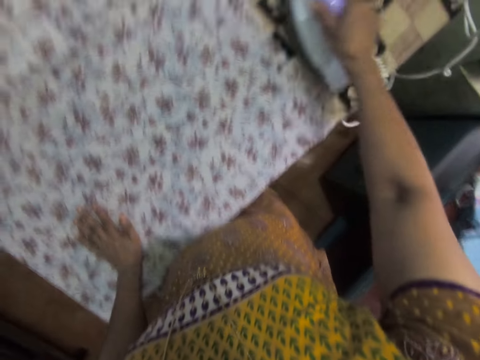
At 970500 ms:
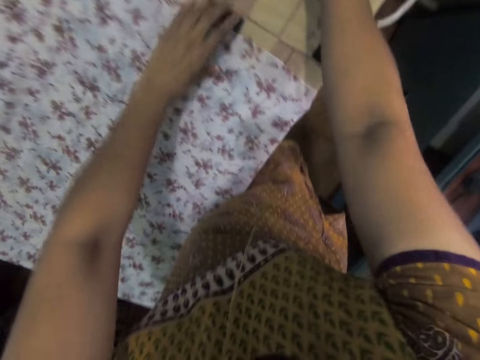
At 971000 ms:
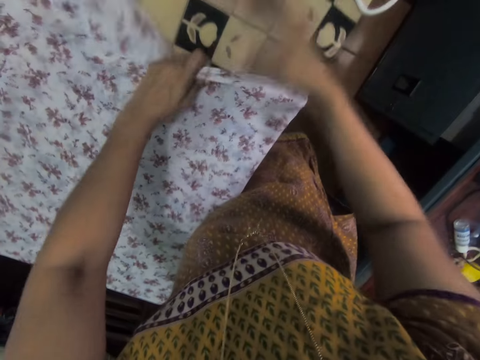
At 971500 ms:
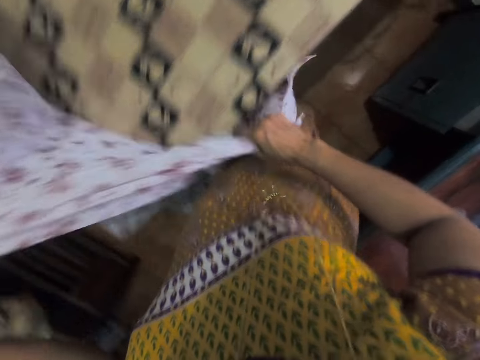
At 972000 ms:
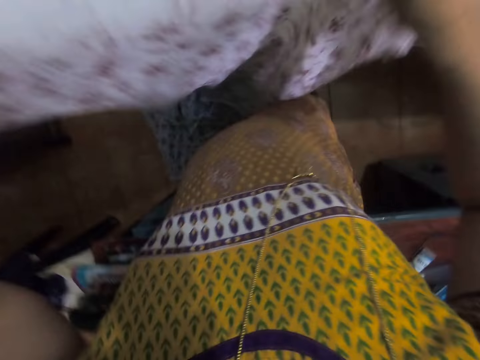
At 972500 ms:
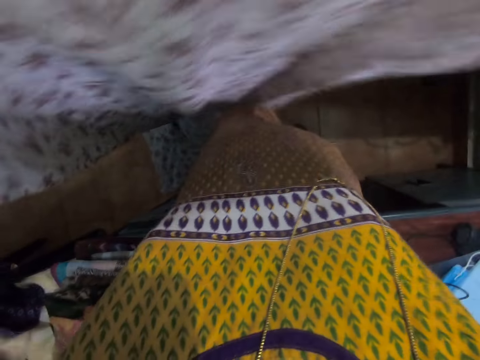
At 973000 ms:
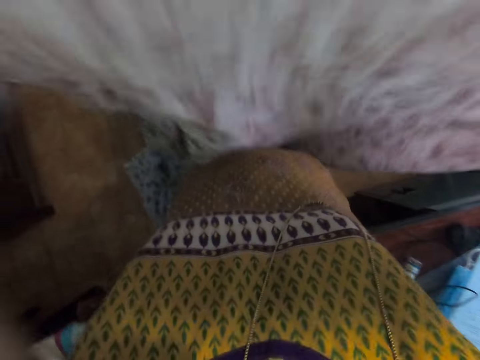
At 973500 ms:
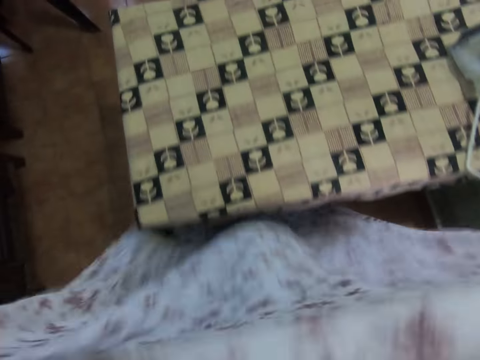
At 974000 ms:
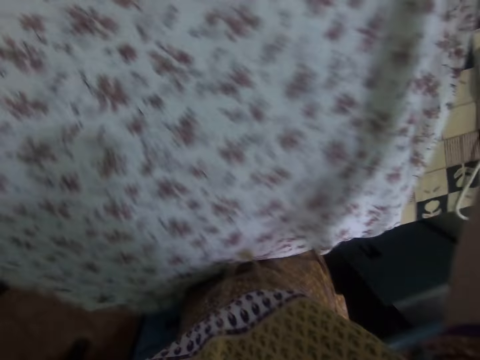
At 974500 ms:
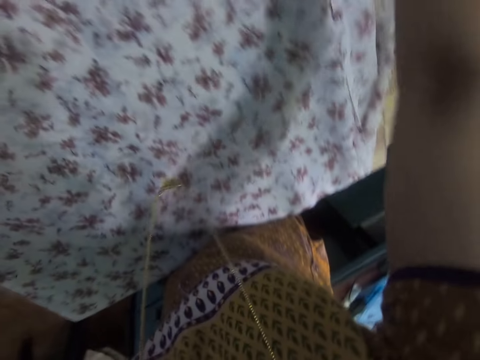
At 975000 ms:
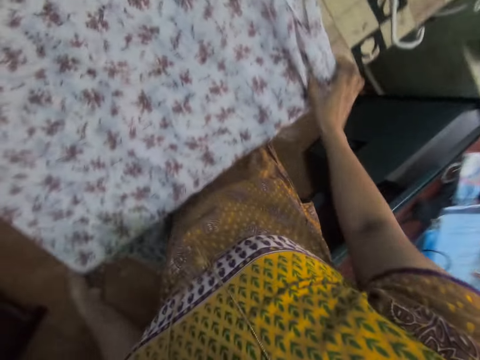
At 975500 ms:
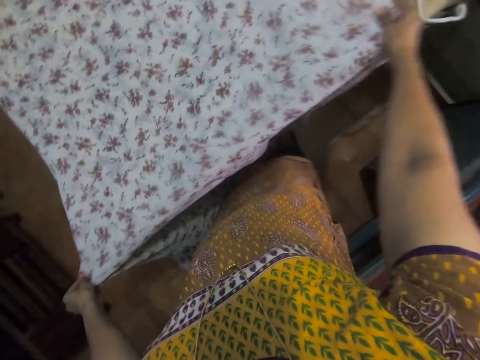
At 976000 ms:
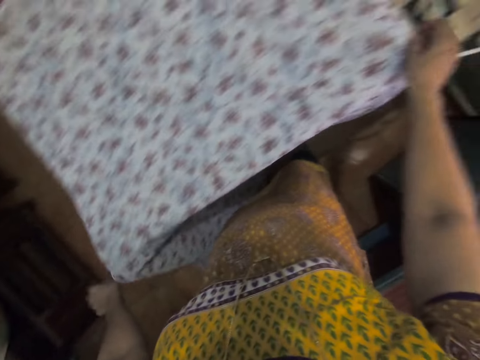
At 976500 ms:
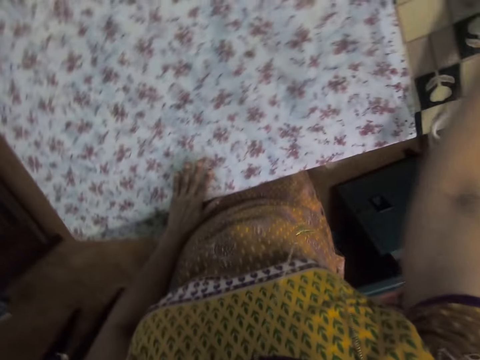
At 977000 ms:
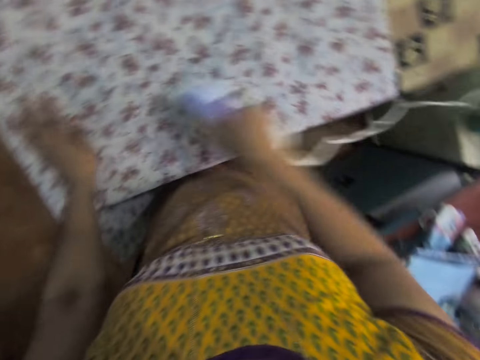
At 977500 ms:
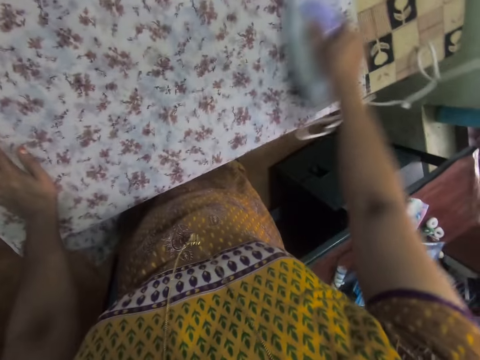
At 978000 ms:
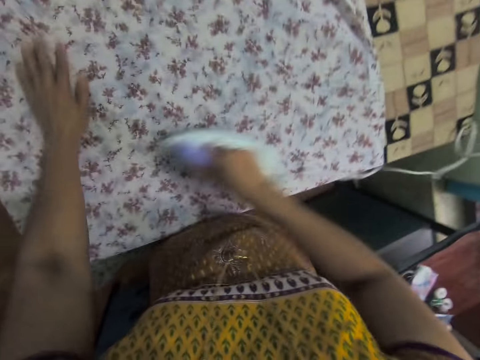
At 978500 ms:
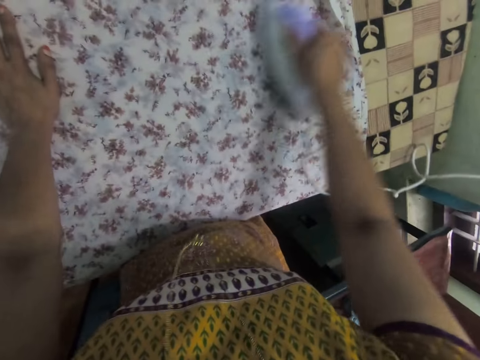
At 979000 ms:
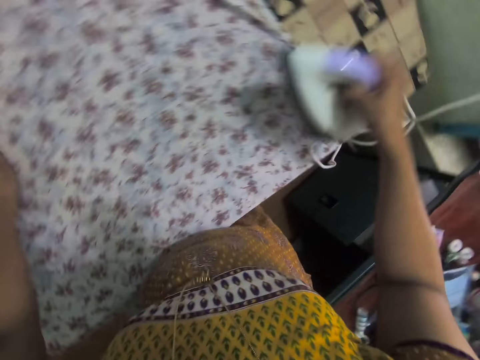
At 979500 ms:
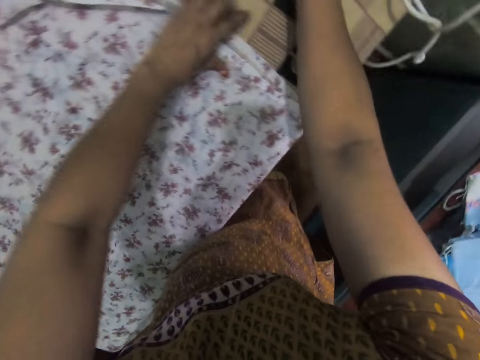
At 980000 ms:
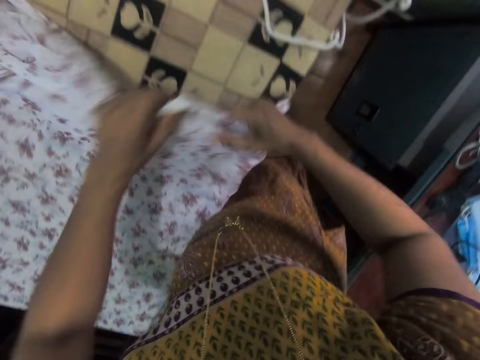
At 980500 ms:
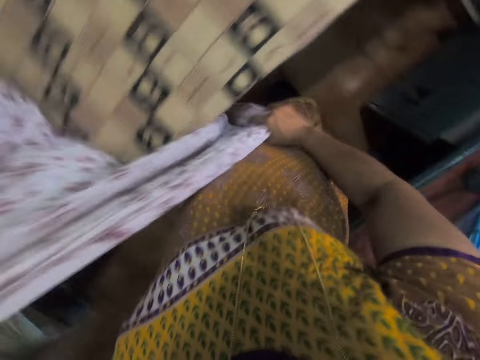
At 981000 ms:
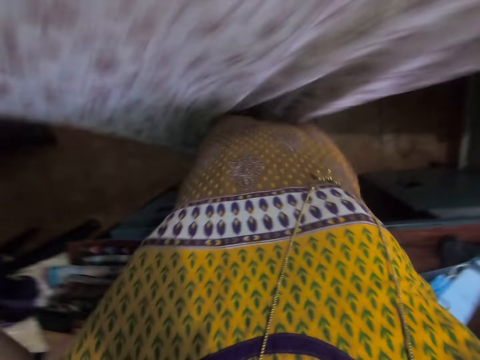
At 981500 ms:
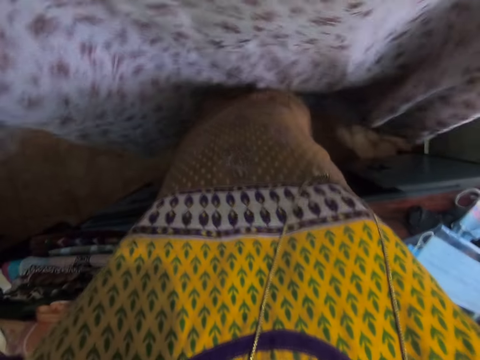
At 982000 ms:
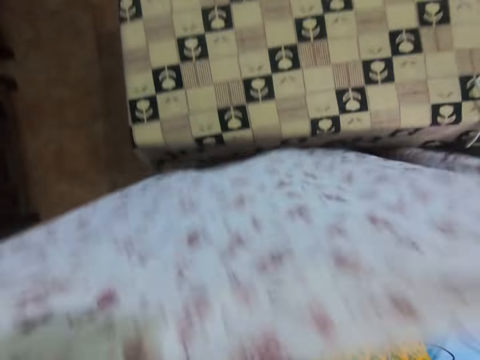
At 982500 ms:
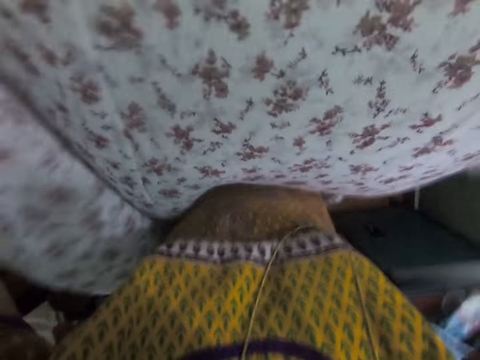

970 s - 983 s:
The camera wearer puts the iron box on the table. They take a cloth on the table. They raise the cloth with both hands. They put the cloth on the table. They fold the cloth. They adjust the cloth. They take the iron box on the table. They iron the cloth with the iron box. They put the iron box on the table. They fold the cloth. They take a cloth on the table. They raise the cloth with both hands.

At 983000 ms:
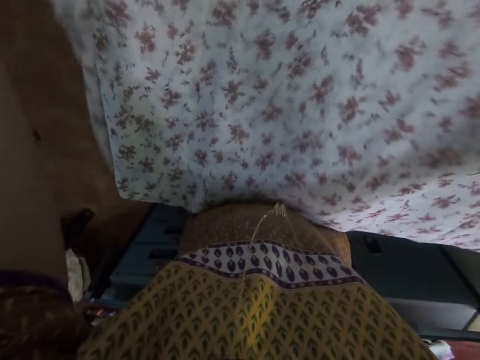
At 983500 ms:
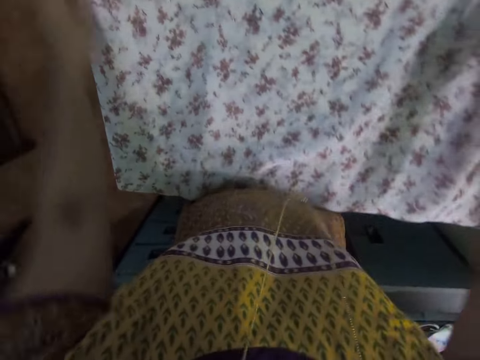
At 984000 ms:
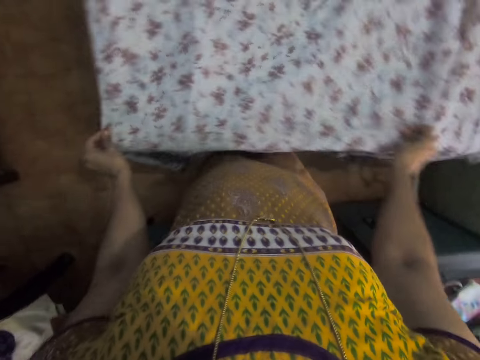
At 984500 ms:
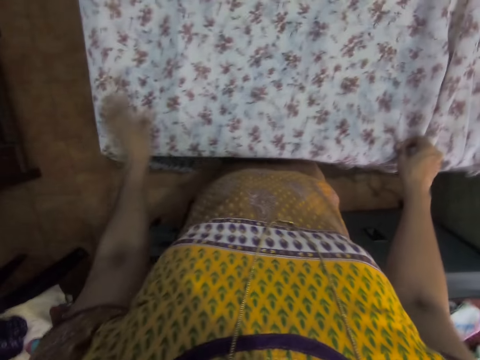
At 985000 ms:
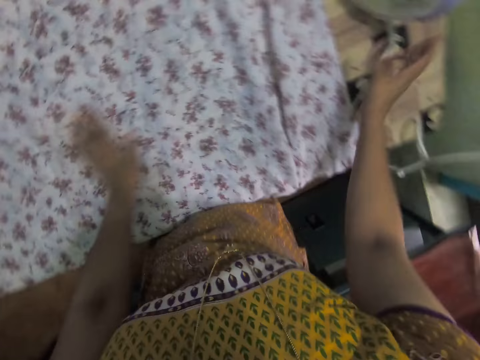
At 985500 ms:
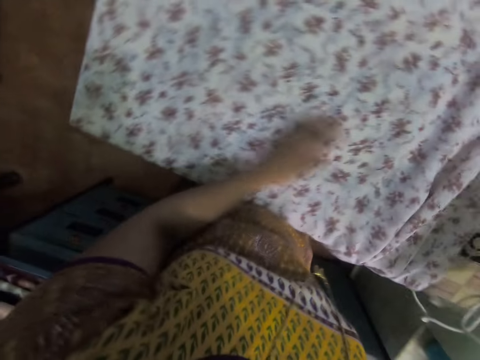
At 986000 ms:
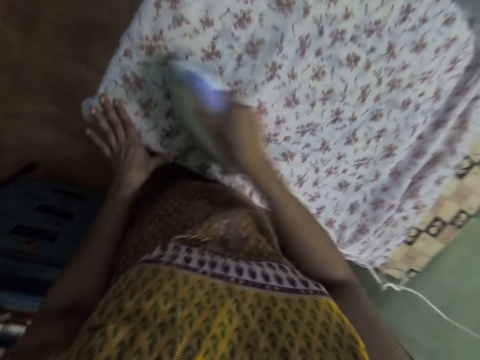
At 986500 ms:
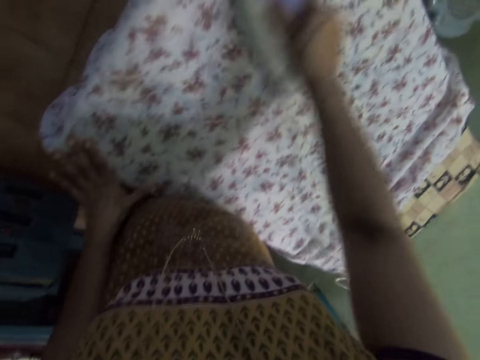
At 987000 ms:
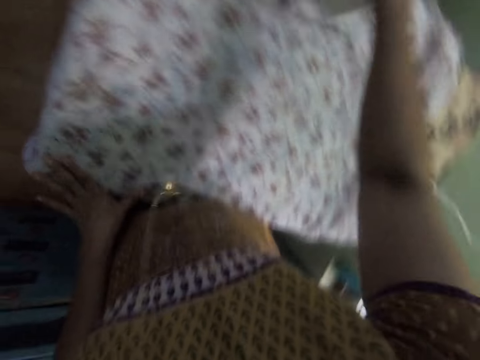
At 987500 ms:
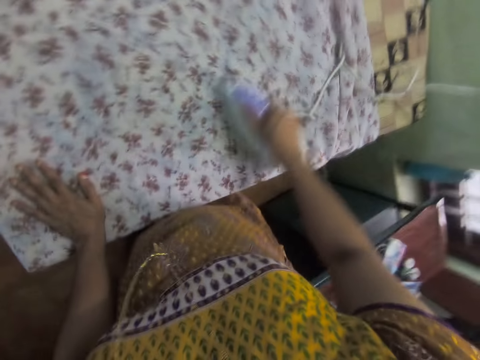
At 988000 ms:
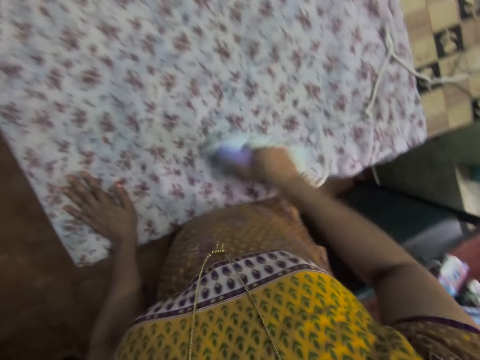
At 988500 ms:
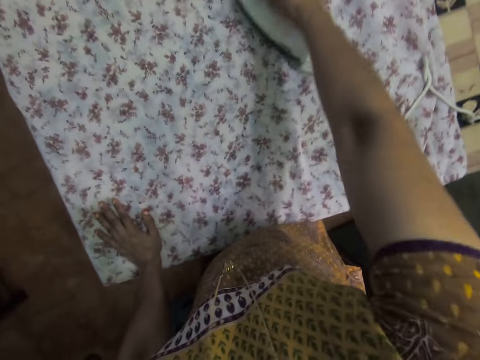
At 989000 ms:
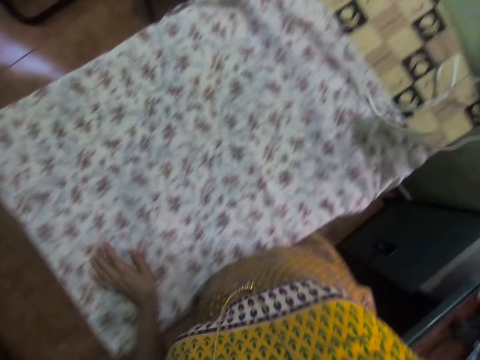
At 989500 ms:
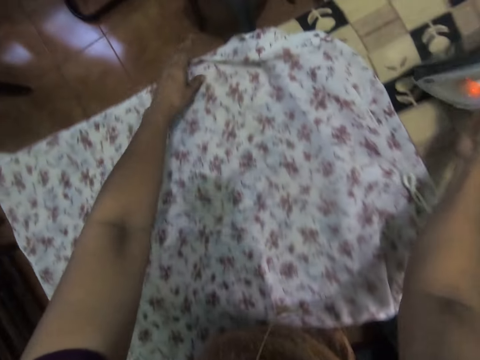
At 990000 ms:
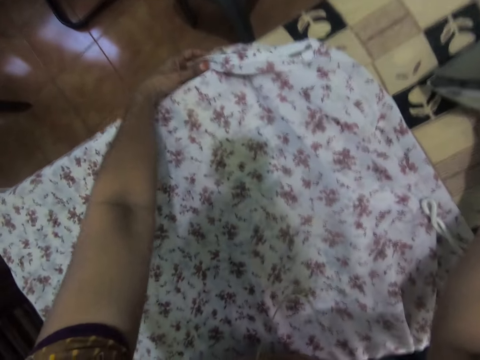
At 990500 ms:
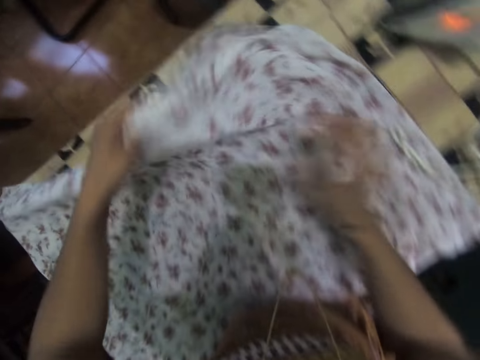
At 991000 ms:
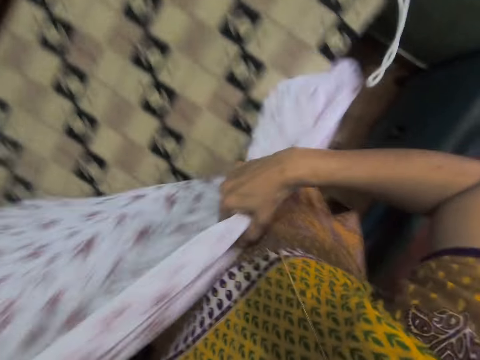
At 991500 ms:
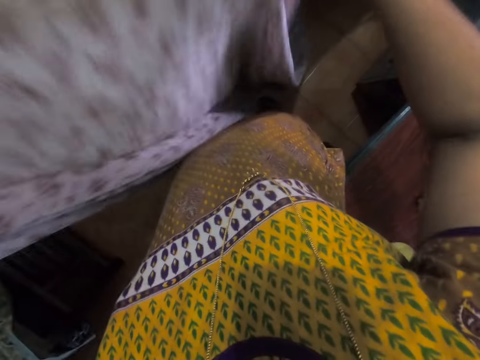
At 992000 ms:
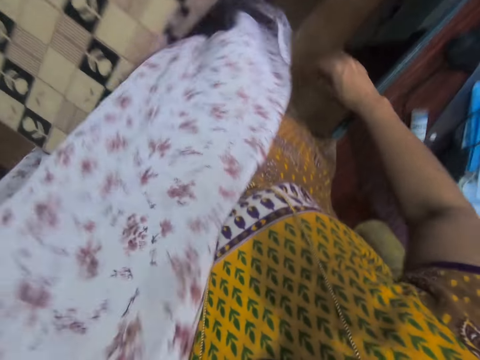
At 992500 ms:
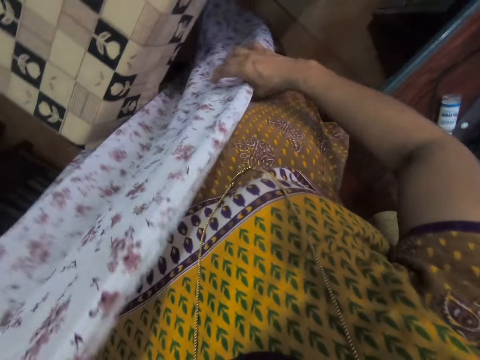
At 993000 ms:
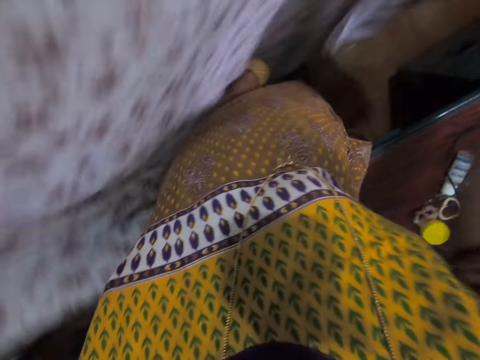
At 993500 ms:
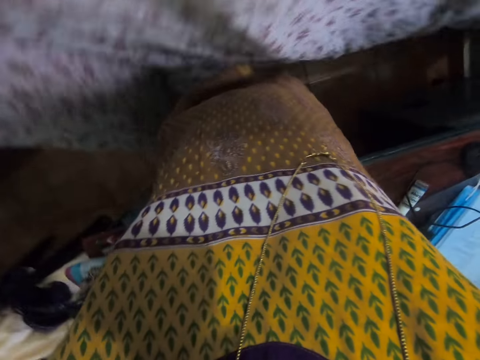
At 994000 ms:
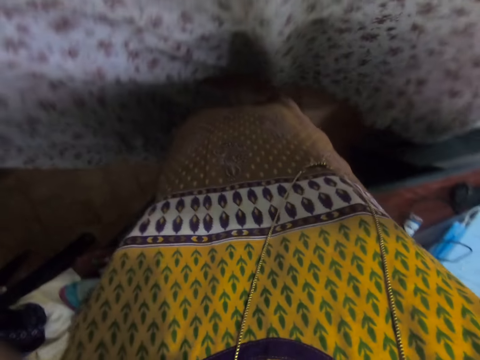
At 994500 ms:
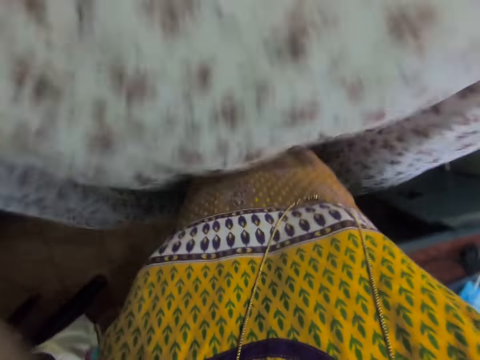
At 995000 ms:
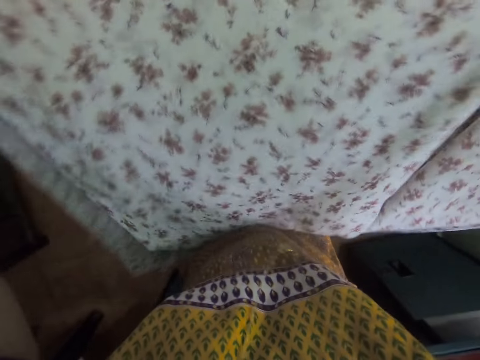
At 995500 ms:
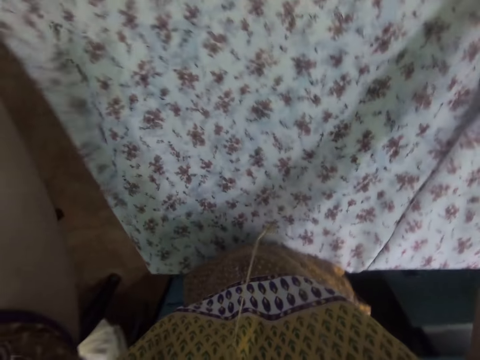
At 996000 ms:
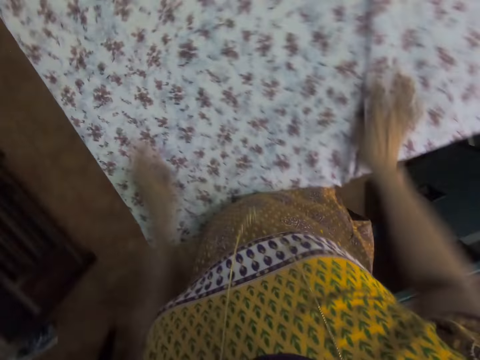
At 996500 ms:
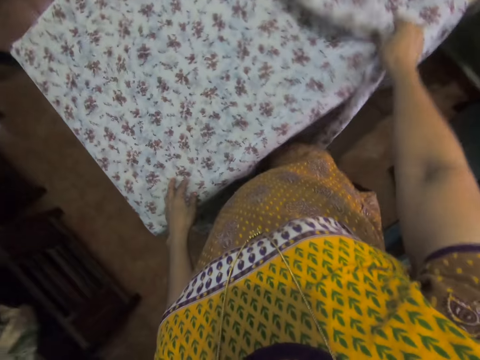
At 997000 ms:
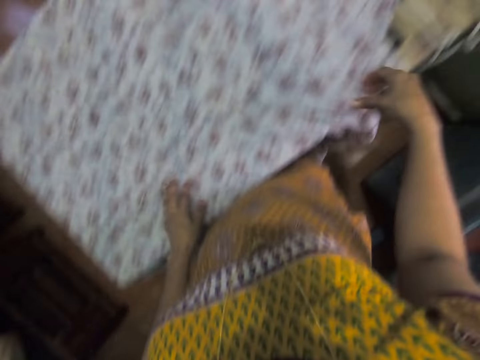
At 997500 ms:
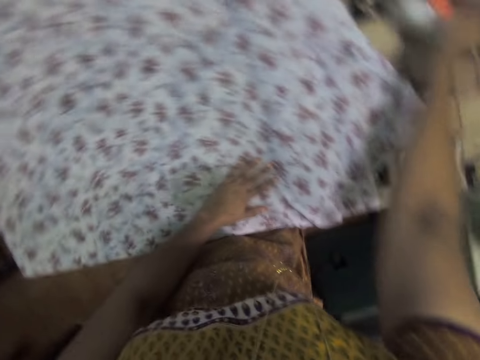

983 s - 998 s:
The camera wearer puts a cloth on the table. They adjust the cloth. They take the iron box on the table. They iron the cloth with the iron box. They put the iron box on the table. They take the cloth on the table. They fold the cloth. They raise the cloth with both hands. They put the cloth on the table. They adjust the cloth.
